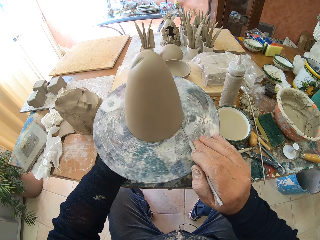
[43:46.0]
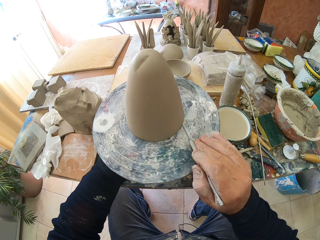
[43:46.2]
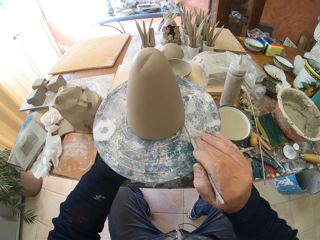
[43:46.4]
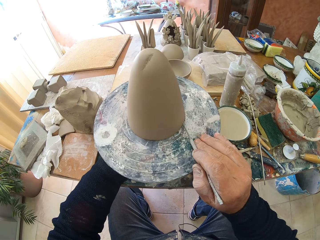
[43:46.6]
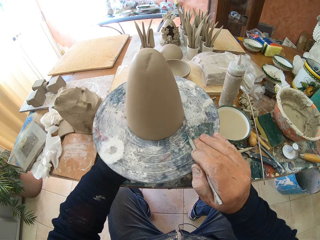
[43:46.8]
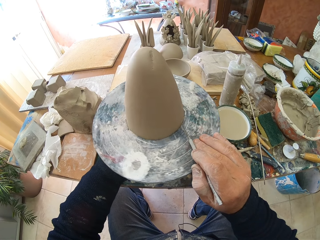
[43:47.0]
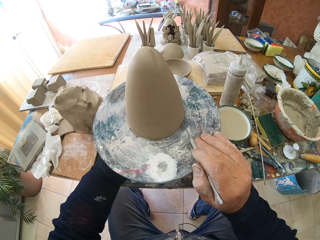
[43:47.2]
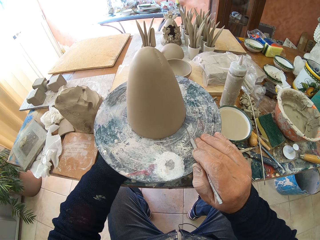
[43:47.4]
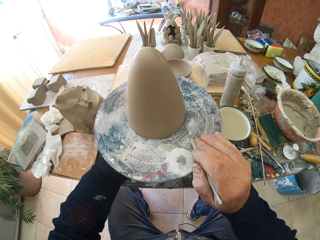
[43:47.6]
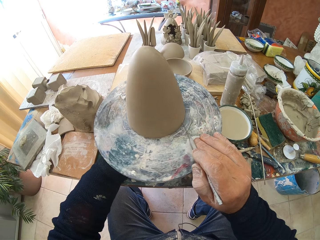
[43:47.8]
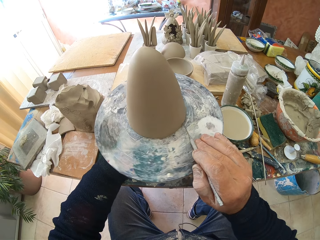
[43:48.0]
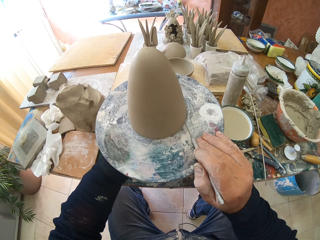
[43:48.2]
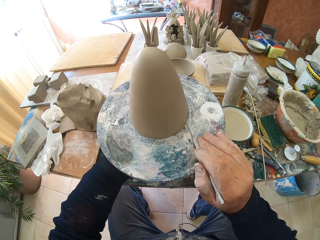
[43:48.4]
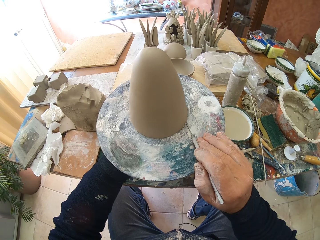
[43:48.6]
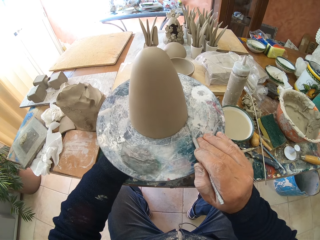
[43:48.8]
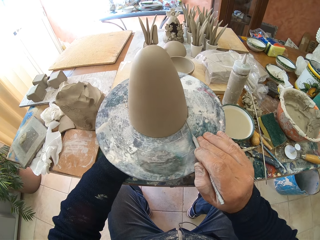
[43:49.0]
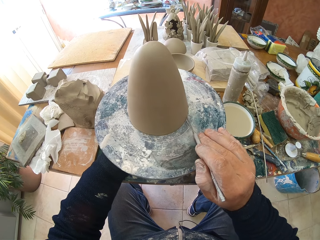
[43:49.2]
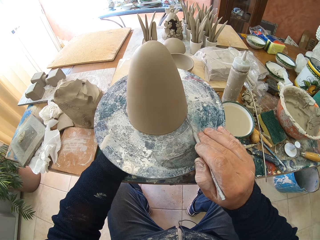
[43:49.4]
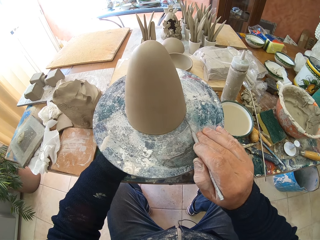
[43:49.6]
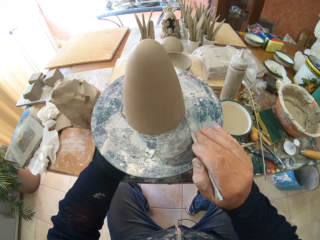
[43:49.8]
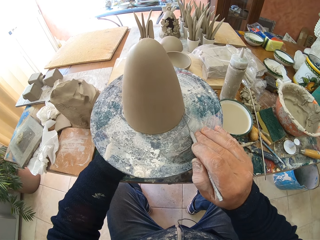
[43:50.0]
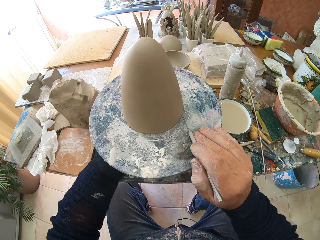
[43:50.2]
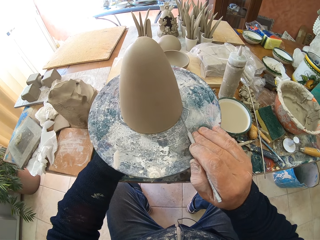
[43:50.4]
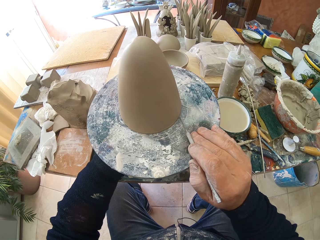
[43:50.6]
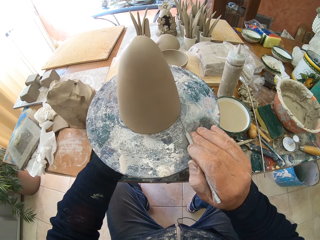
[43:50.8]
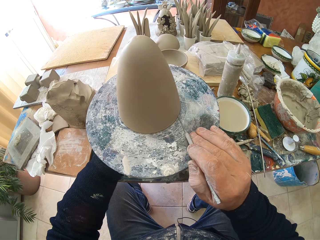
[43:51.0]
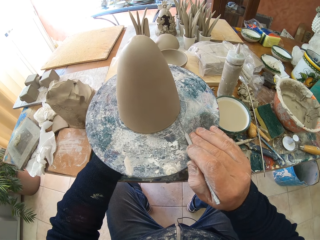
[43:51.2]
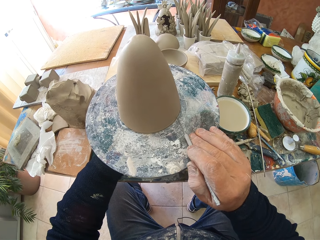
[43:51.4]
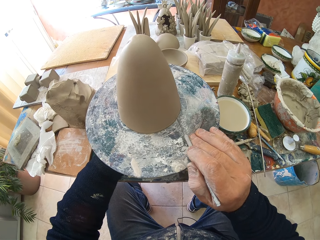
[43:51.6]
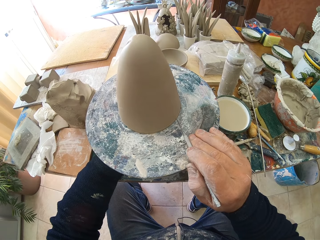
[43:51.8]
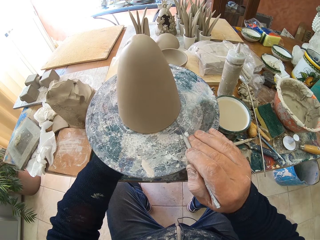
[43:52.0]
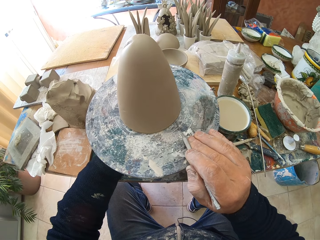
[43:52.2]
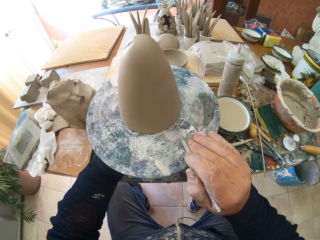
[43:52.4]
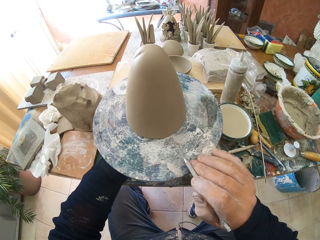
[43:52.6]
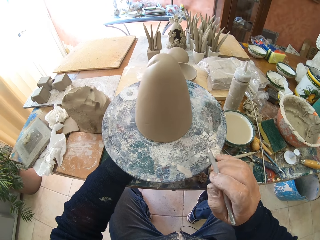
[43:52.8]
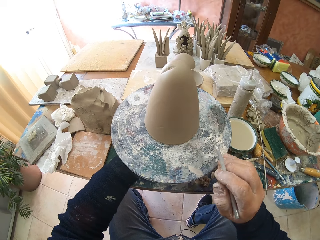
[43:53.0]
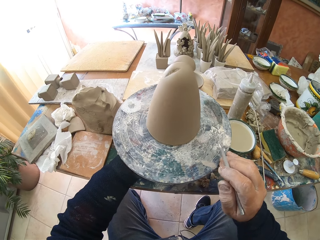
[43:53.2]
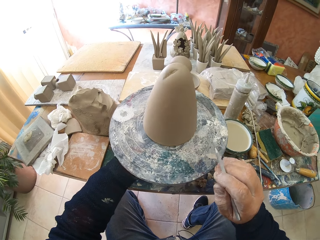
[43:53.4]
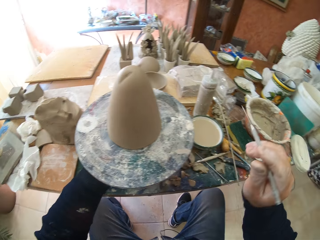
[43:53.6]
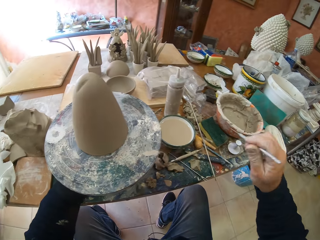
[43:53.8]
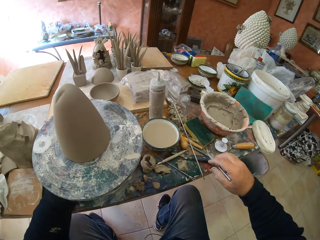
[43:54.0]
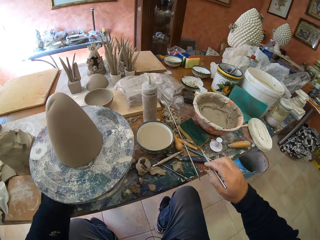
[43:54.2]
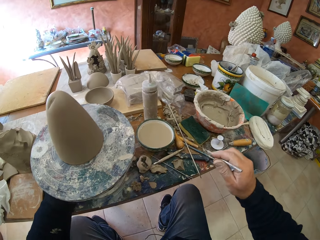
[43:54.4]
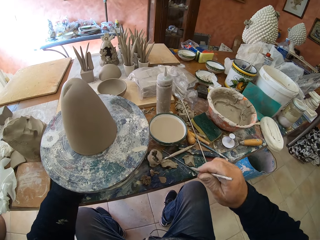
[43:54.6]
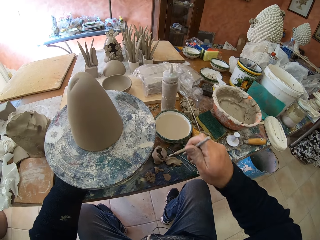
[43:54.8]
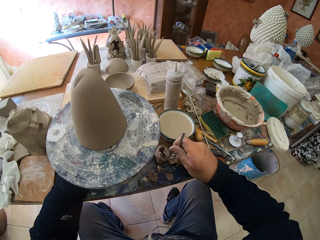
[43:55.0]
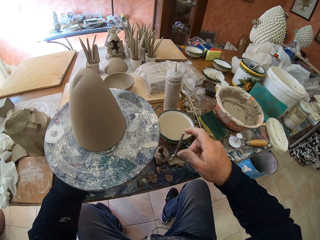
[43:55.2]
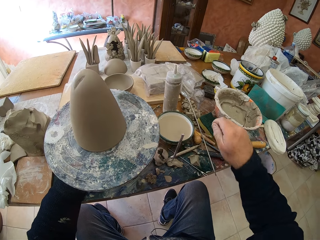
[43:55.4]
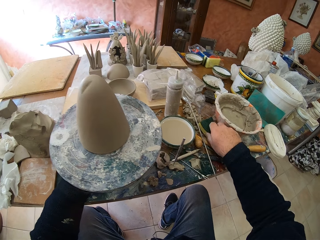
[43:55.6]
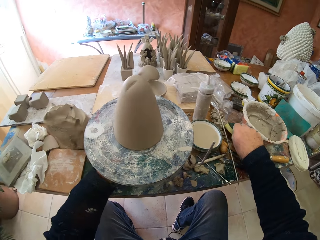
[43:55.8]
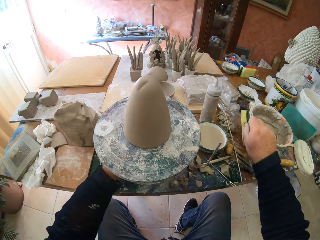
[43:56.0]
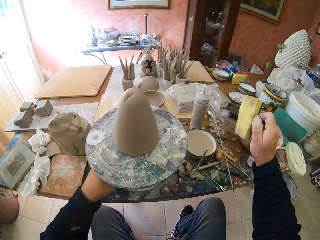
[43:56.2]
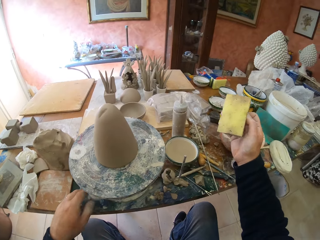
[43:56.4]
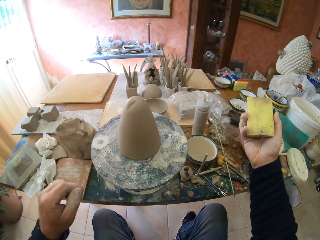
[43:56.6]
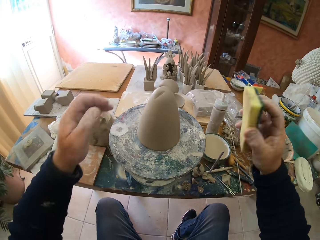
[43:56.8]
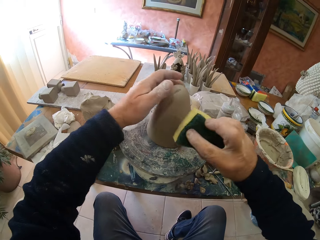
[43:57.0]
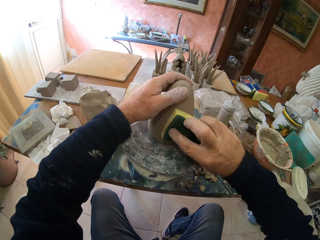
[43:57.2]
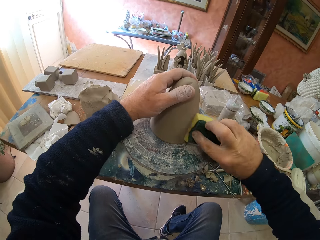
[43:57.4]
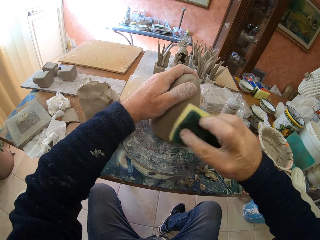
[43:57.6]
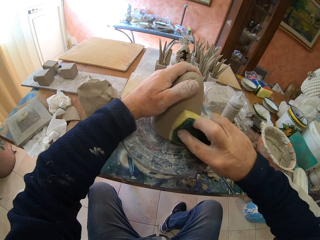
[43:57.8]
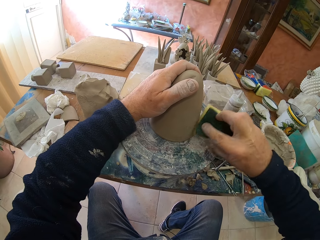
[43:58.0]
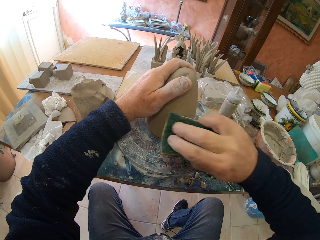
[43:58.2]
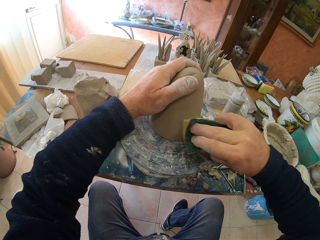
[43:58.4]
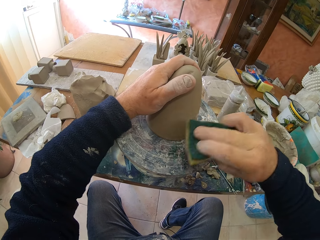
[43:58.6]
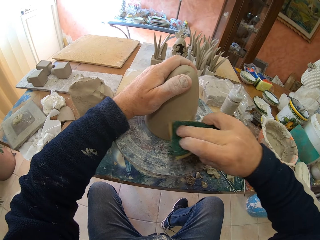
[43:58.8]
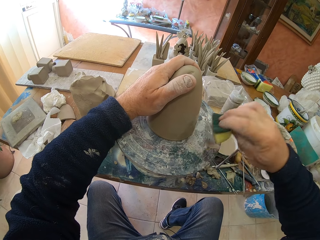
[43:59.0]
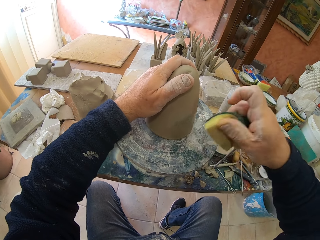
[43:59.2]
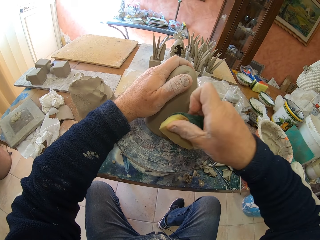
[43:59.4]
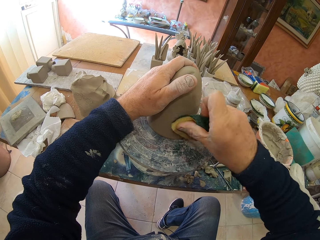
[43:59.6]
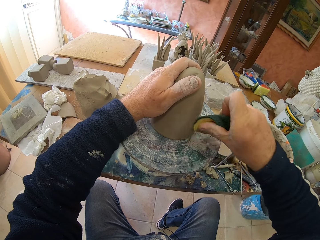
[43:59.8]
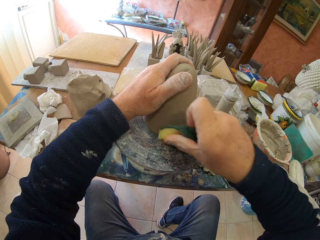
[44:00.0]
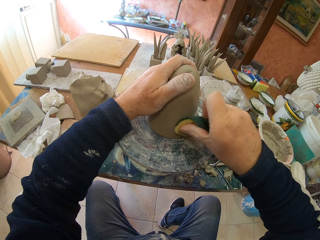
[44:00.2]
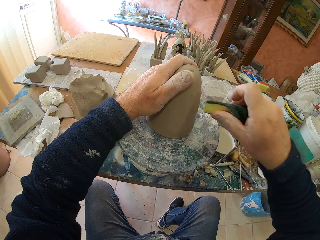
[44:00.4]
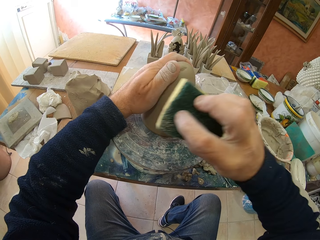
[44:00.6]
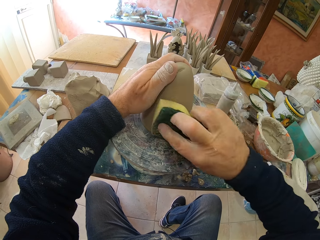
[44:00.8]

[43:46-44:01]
The camera wearer crafts a clay model with a rod. They rotate a clay molder on a table. They craft the clay model with the rod. They pick up a sponge from the table. They wipe the clay model with the sponge.

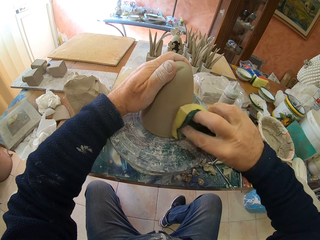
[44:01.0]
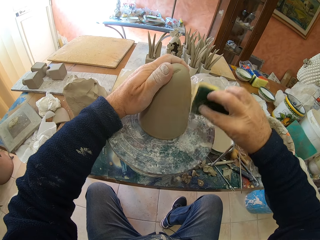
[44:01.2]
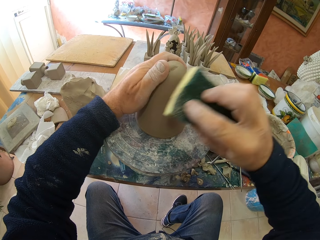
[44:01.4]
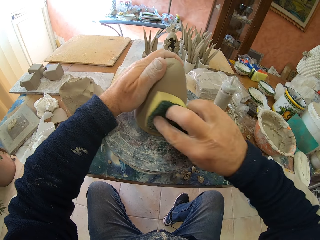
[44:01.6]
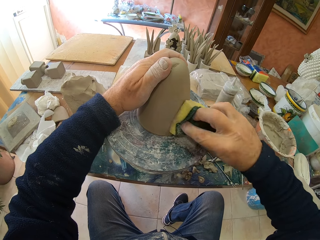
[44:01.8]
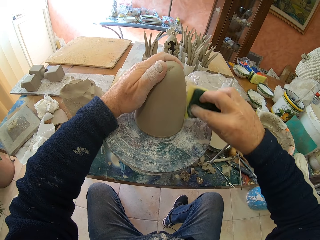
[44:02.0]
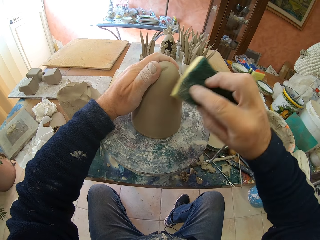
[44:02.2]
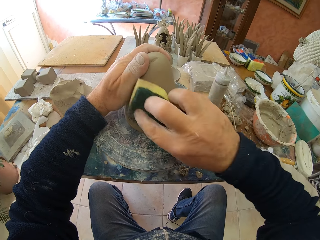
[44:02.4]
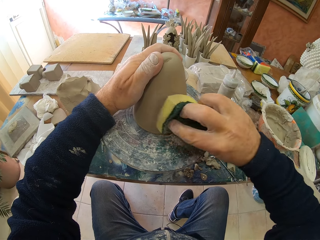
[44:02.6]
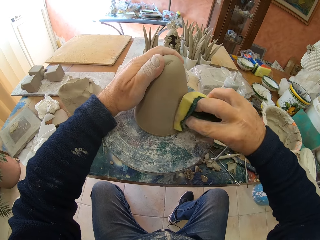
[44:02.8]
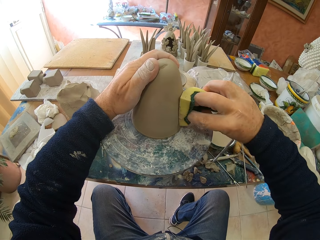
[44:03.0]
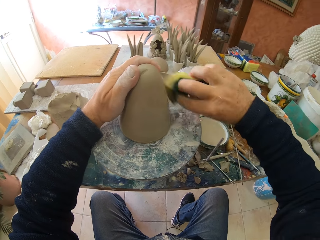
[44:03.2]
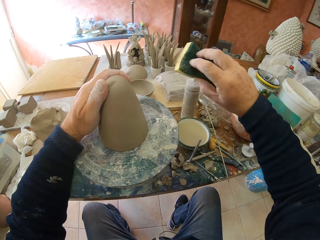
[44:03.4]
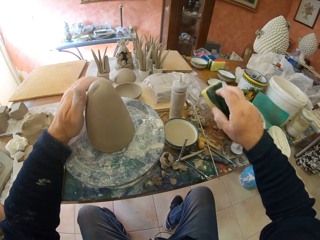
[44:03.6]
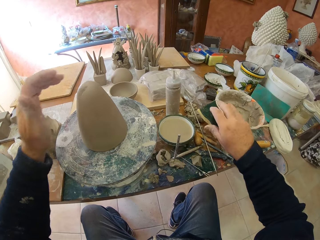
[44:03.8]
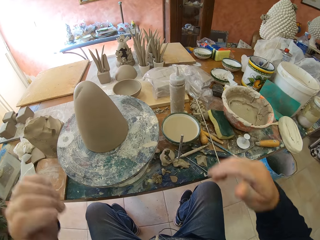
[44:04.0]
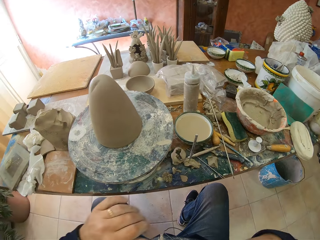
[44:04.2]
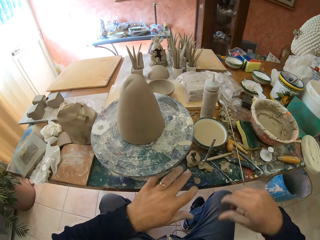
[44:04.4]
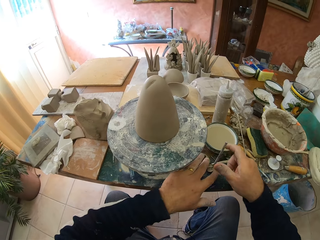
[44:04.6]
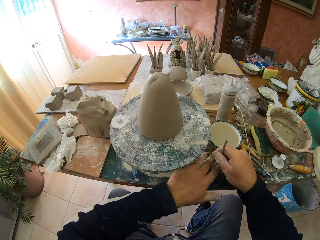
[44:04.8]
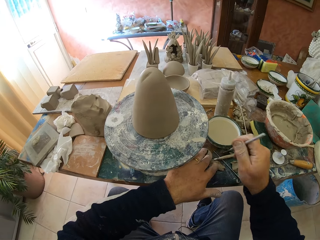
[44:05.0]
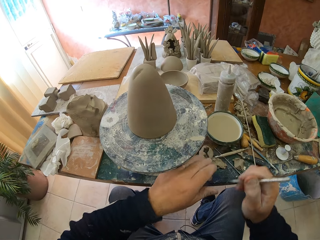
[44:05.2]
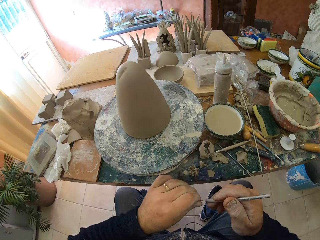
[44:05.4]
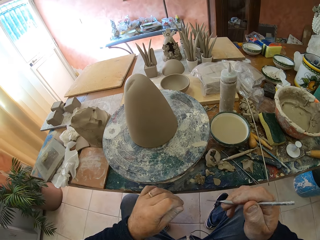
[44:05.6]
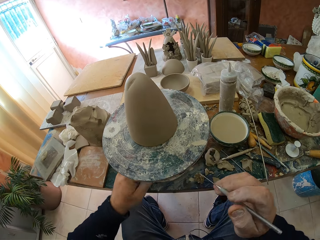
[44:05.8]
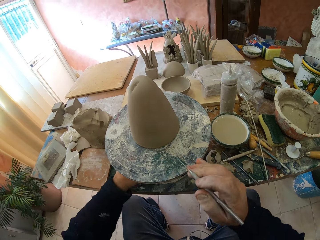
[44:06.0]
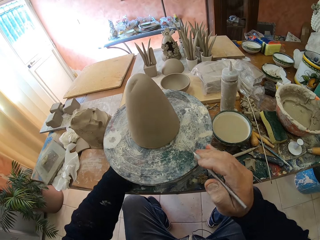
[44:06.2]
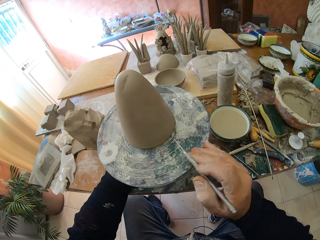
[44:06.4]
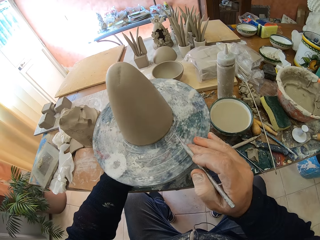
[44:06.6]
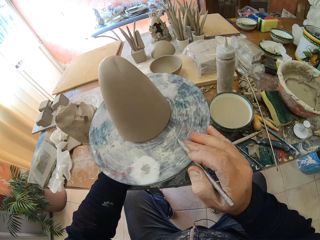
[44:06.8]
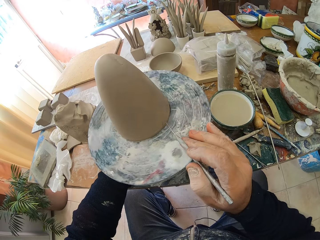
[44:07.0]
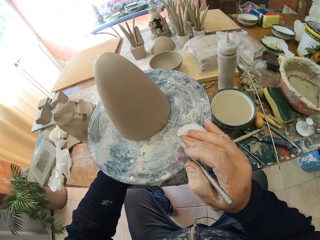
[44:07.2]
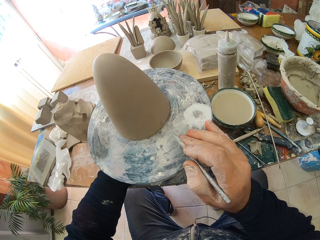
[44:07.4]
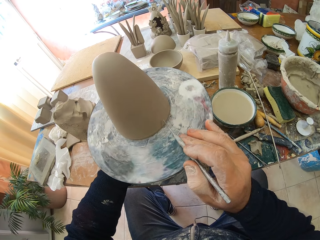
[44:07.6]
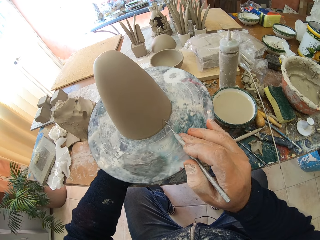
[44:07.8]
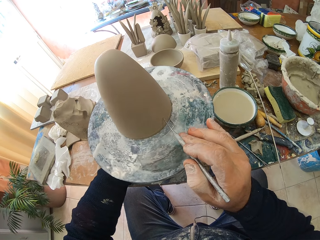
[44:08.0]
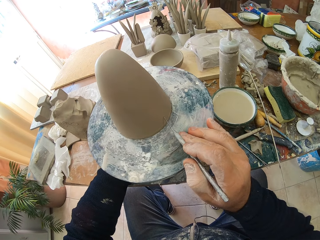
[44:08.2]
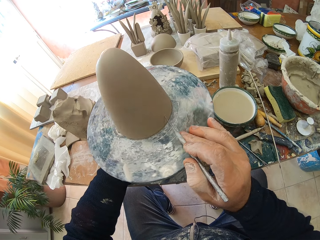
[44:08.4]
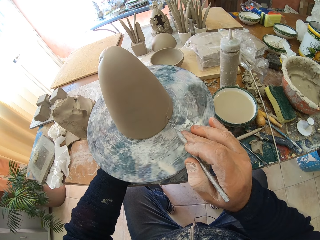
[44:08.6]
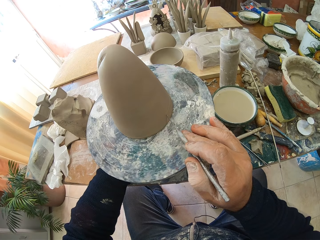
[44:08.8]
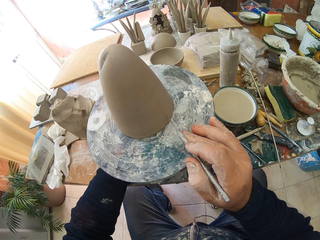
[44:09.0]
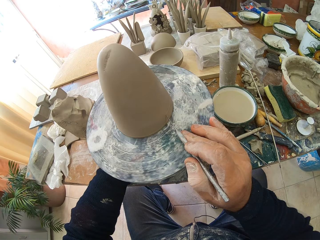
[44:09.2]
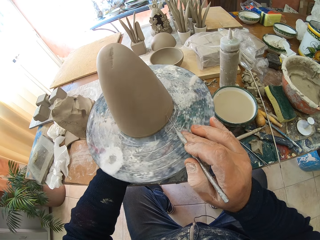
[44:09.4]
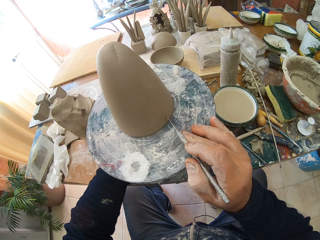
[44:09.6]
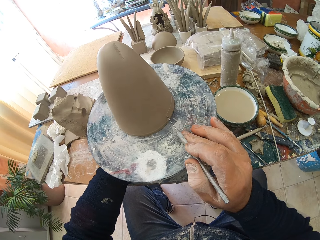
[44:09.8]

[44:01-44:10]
The camera wearer puts down a sponge on the table. They pick up a rod from the table. They rotate a clay molder on the table. They craft a clay model with the rod.
